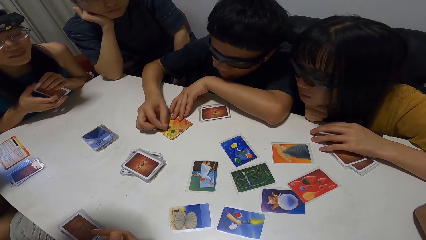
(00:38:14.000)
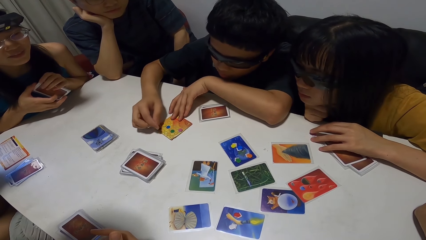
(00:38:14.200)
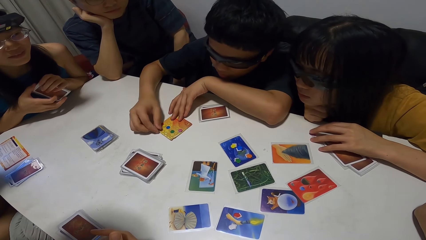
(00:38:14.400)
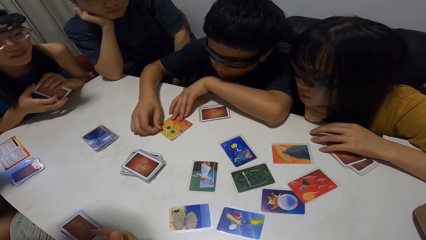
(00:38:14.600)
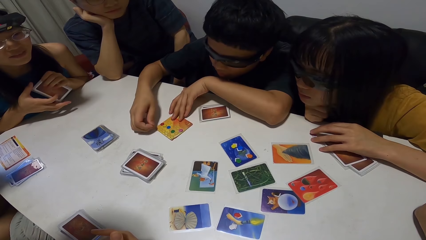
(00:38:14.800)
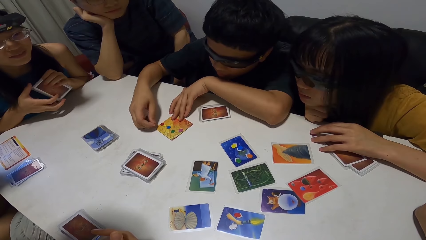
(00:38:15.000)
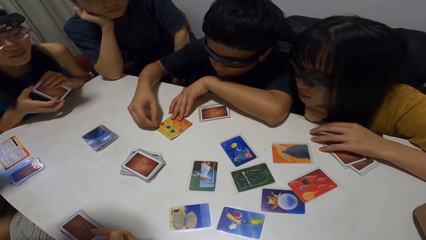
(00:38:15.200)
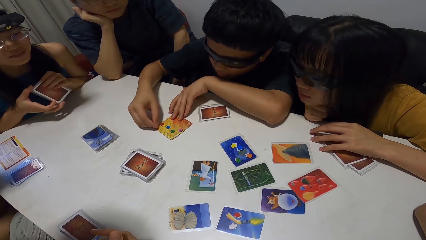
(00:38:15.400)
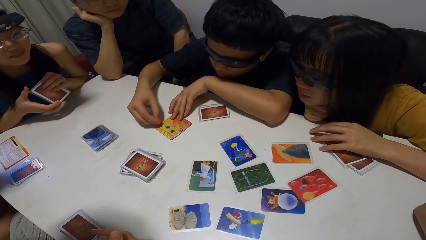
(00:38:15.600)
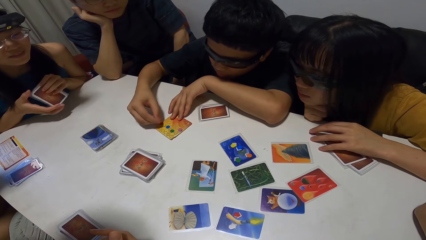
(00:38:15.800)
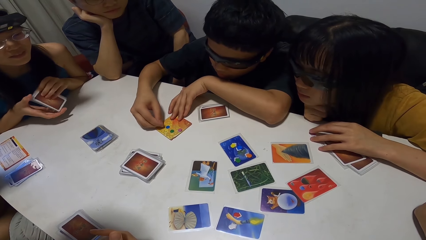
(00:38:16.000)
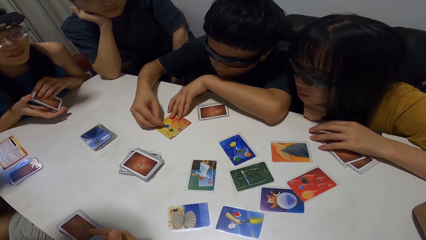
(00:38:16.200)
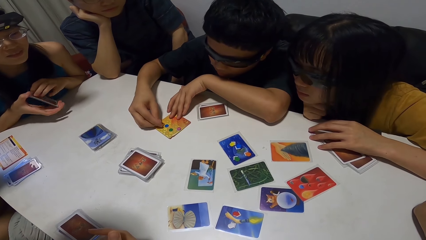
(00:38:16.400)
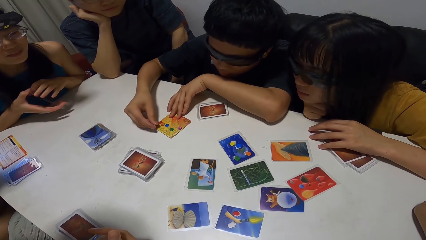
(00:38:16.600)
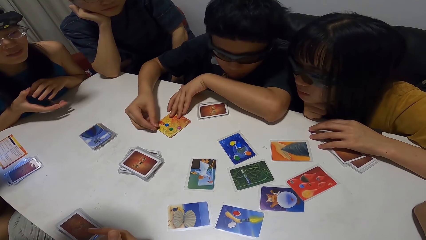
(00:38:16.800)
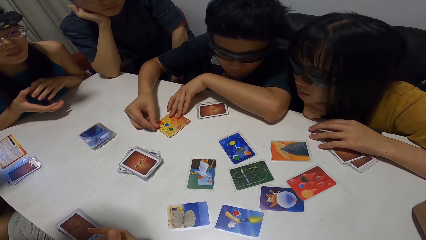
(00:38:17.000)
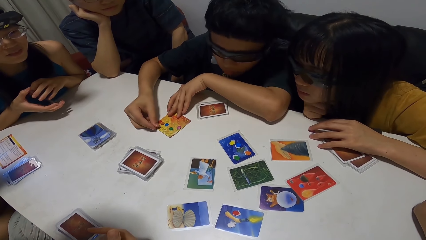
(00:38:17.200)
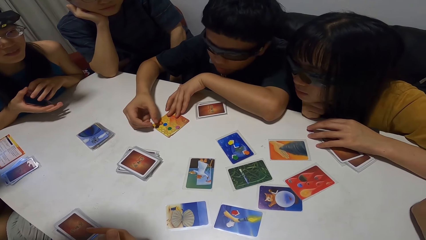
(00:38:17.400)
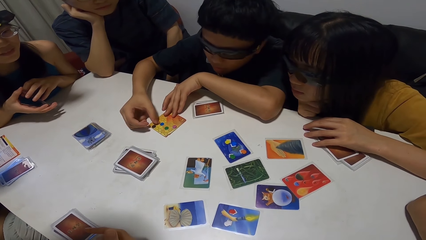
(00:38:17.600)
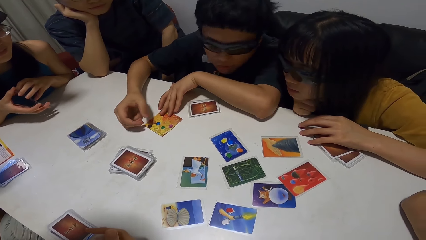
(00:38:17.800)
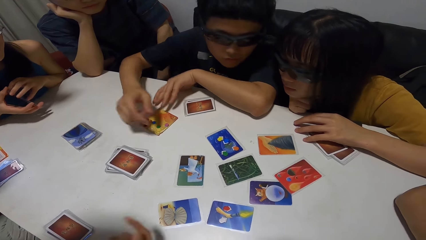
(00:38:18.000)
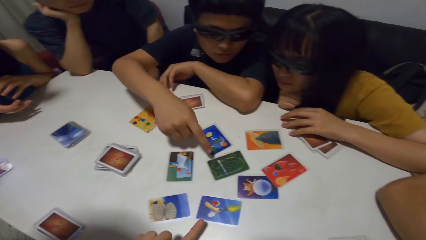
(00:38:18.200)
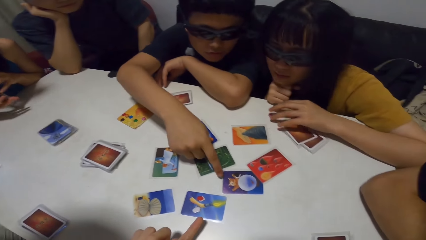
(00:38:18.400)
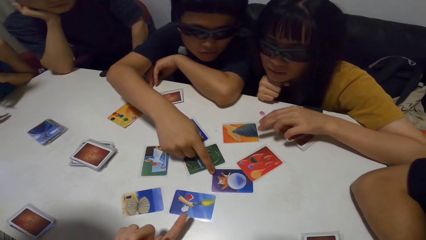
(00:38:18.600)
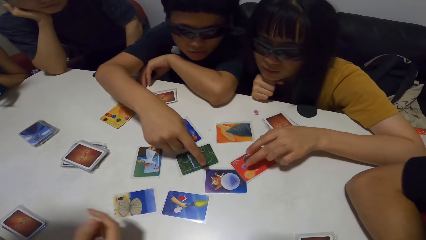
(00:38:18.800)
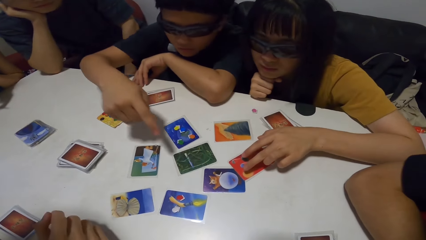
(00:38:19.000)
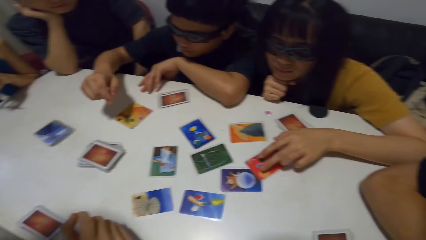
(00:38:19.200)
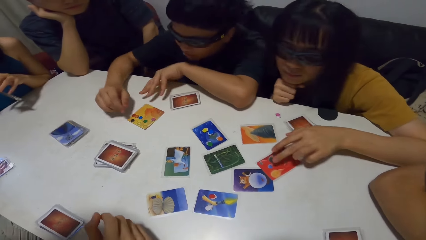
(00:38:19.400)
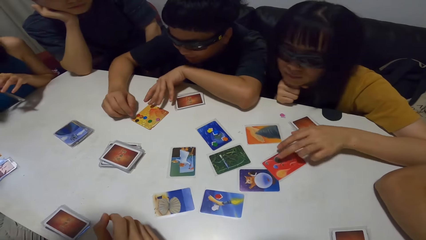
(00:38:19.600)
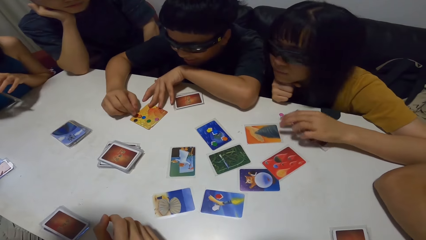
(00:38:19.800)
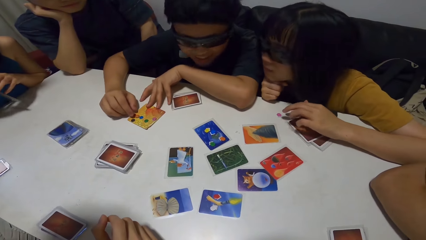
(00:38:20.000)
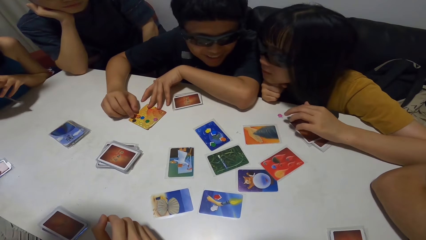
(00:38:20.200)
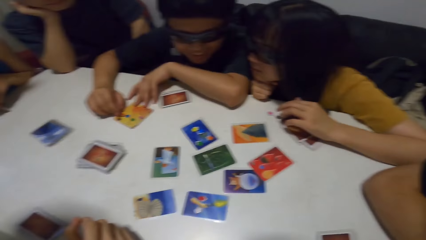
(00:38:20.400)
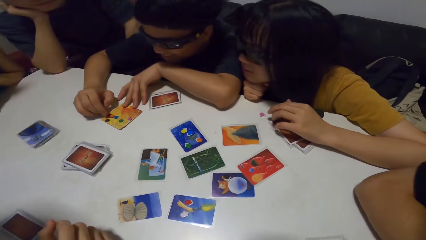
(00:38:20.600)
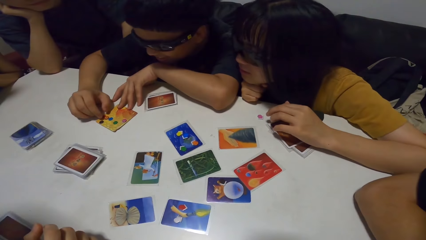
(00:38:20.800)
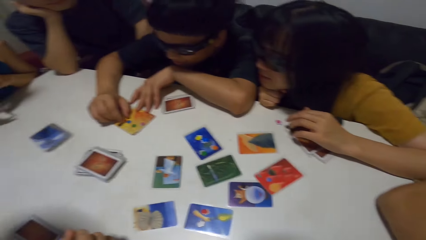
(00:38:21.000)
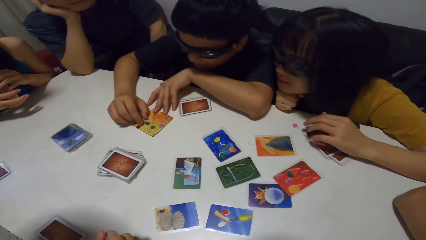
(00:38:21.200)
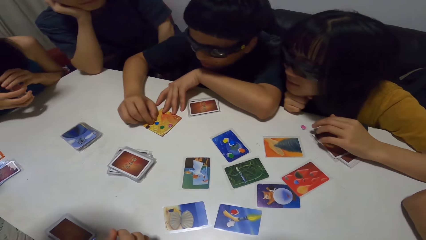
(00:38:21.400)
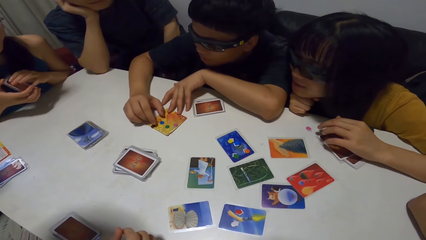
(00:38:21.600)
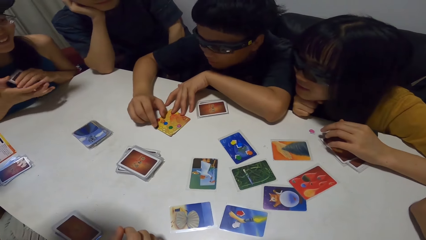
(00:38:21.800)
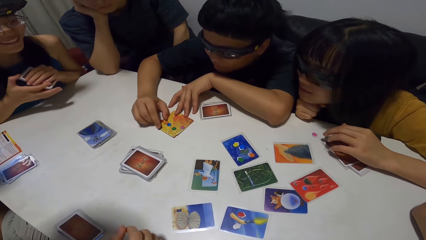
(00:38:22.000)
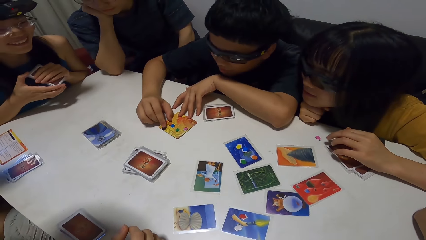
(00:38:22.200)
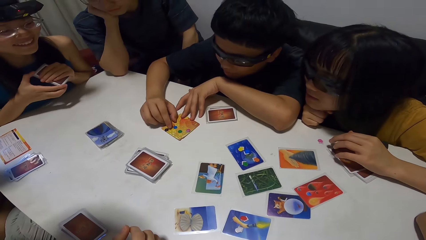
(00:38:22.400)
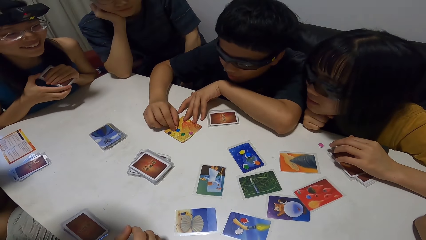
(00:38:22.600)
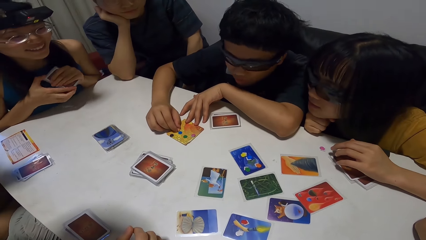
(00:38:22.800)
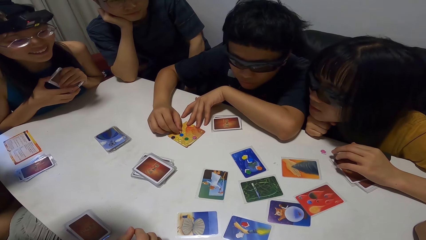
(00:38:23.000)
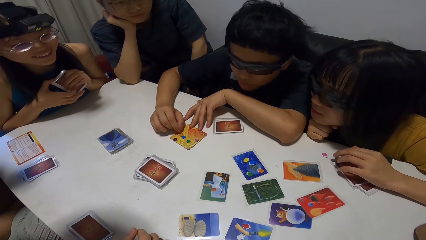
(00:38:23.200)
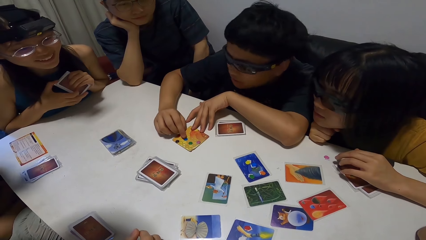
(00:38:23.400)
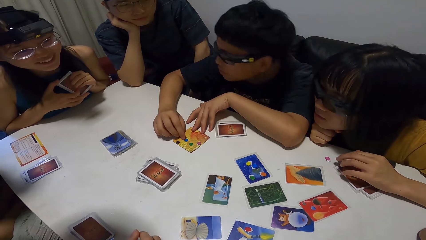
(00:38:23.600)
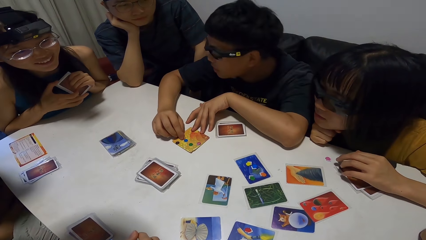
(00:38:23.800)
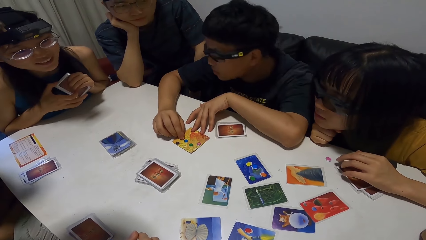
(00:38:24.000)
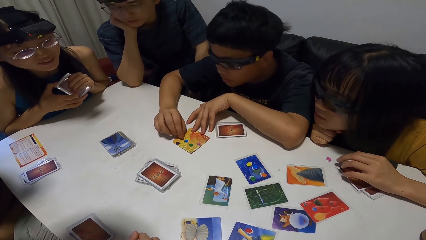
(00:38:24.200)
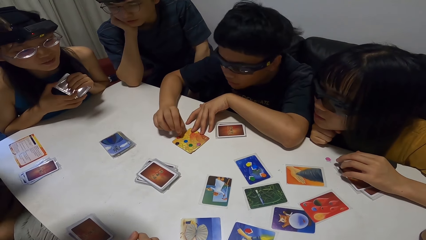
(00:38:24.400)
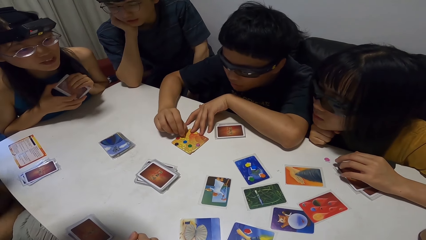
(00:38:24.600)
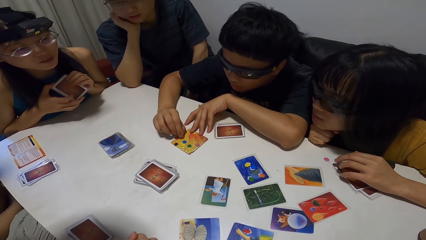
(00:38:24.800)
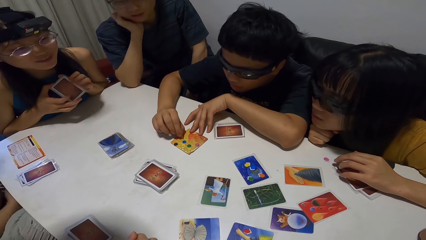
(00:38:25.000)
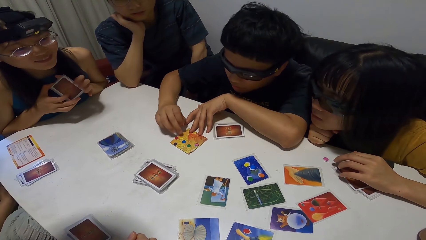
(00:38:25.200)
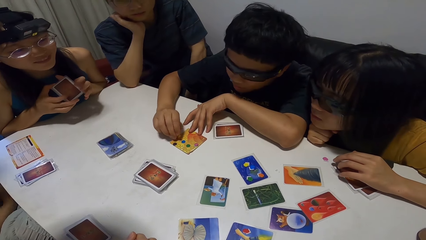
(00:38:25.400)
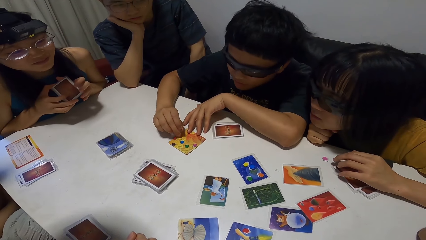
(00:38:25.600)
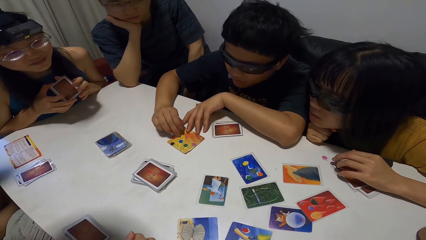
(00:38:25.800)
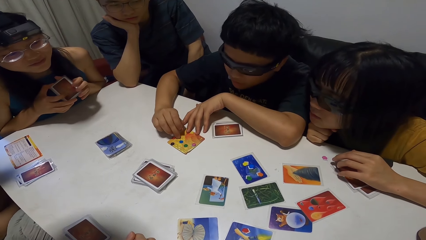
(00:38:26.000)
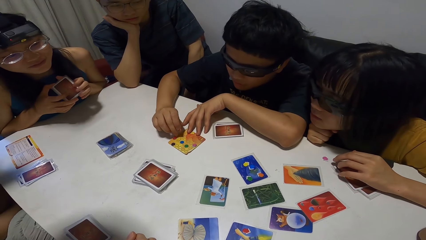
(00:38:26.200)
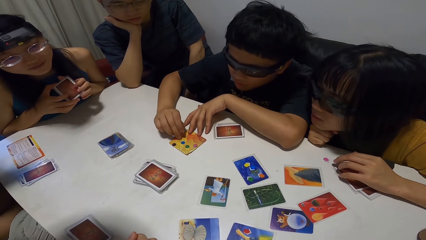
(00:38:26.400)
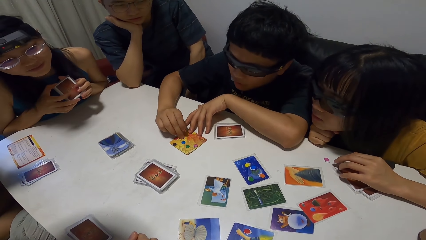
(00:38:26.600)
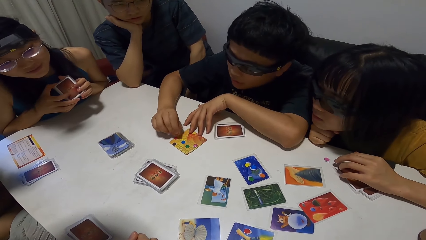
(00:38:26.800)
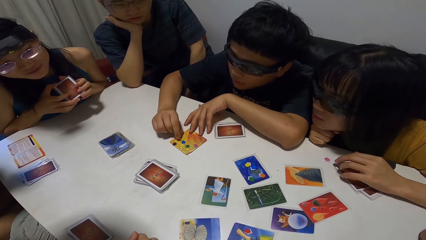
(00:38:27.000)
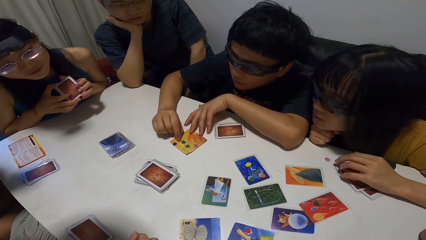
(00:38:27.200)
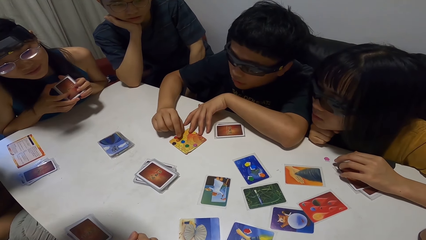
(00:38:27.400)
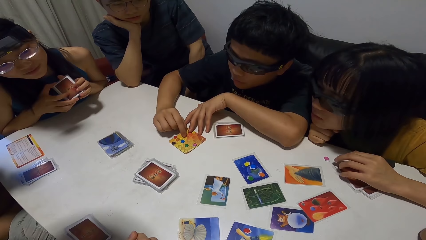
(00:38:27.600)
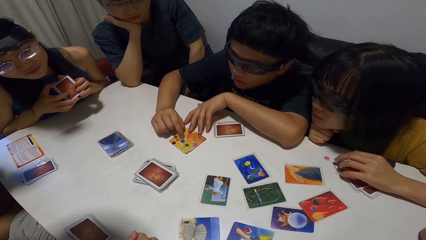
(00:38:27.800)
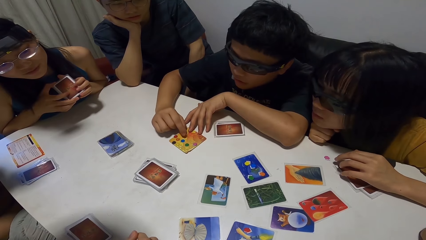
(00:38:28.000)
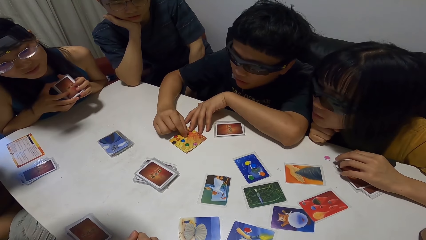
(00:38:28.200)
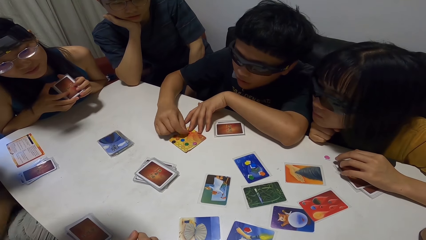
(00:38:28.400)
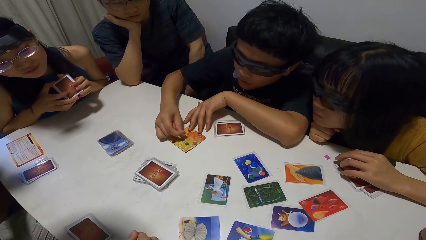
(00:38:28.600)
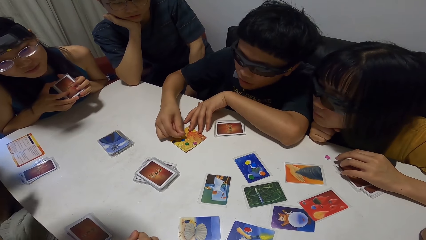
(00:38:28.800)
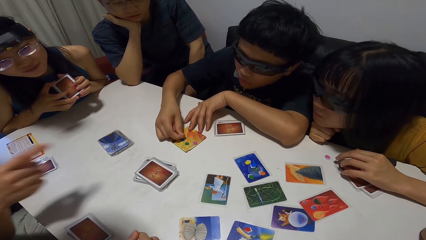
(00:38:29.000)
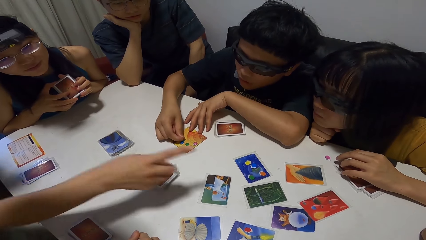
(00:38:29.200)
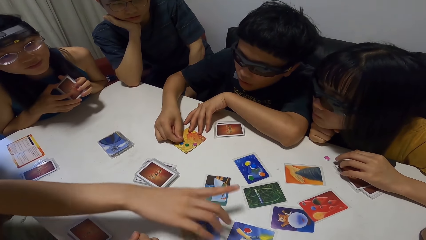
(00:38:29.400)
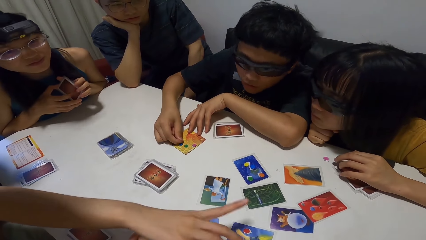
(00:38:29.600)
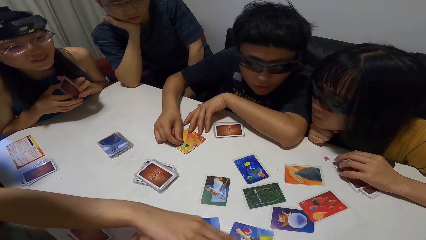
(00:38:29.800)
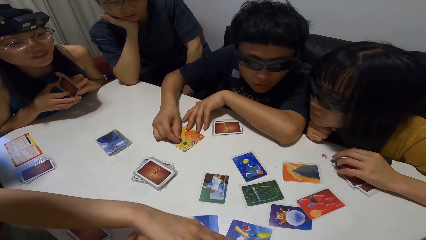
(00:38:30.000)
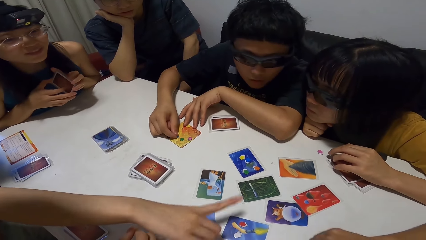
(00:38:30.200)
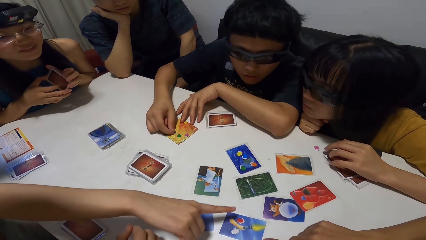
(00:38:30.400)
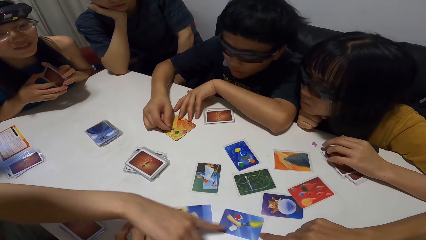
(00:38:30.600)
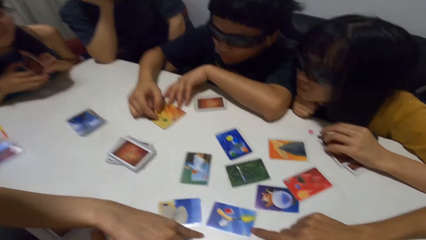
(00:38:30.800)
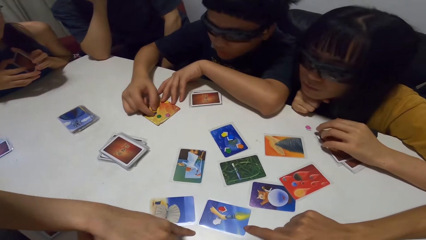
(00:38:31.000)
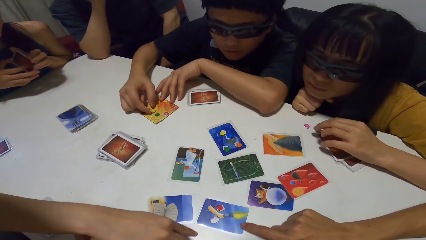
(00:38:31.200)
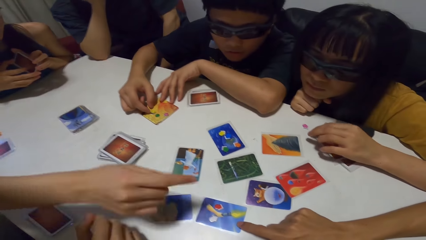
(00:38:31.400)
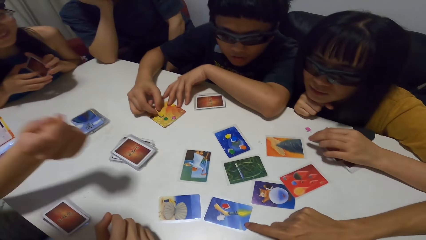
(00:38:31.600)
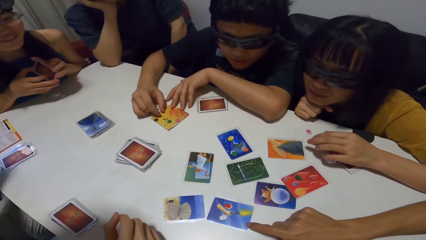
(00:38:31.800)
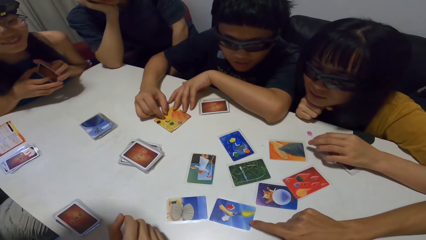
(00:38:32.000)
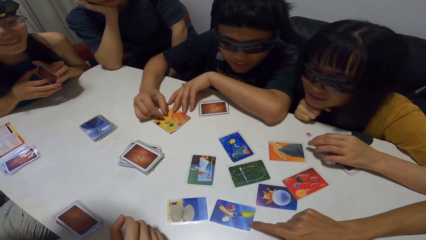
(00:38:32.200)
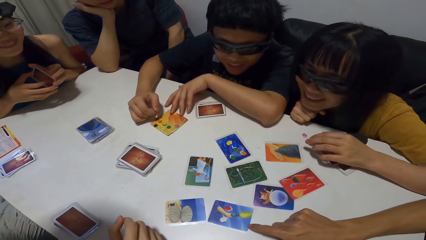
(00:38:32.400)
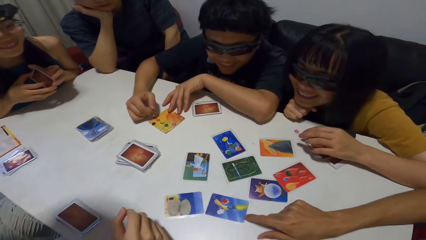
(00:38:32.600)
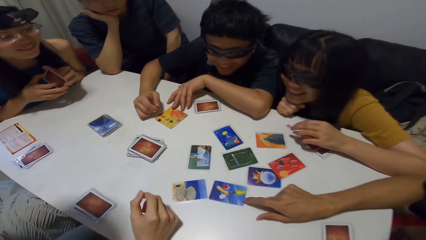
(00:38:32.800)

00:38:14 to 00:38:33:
A man points towards a lady. Another man points towards the card on the table. The lady points towards the card on the table. The second man touches papers on the card. Another lady points towards the card on the table. A third man touches the card on the table.
